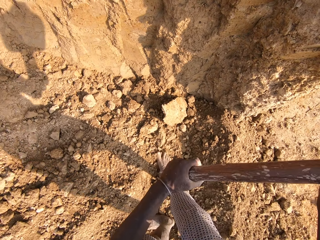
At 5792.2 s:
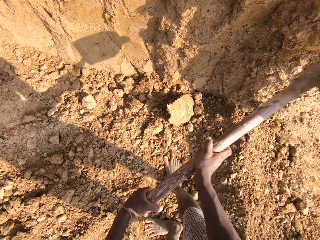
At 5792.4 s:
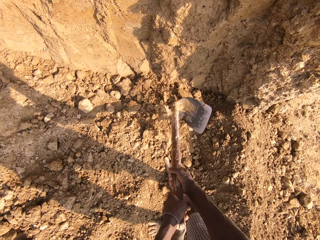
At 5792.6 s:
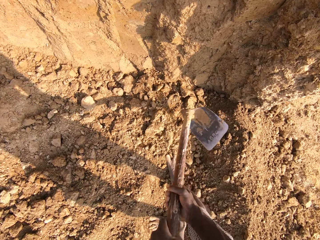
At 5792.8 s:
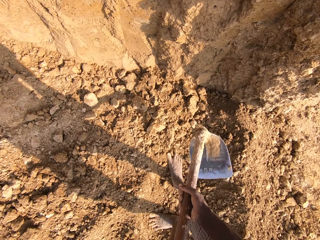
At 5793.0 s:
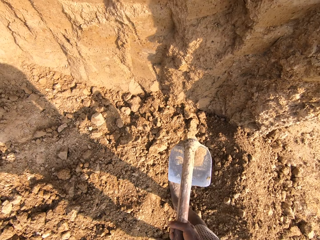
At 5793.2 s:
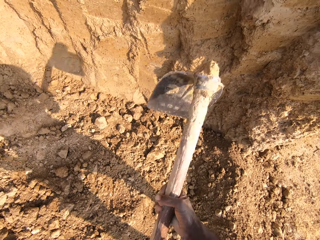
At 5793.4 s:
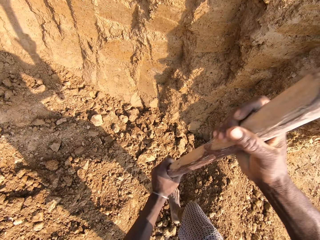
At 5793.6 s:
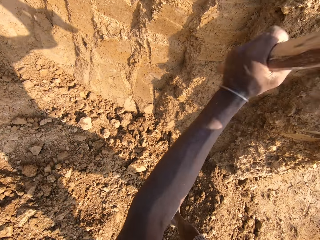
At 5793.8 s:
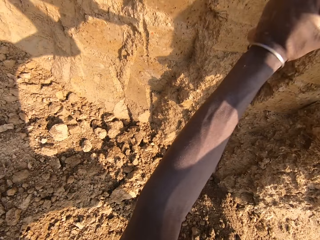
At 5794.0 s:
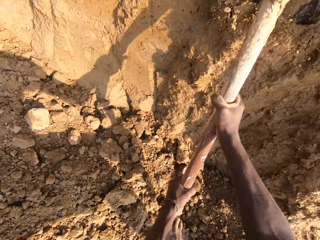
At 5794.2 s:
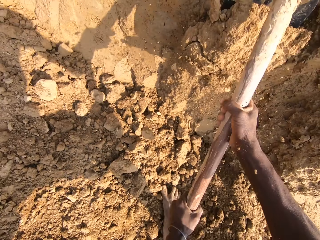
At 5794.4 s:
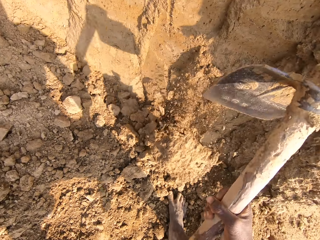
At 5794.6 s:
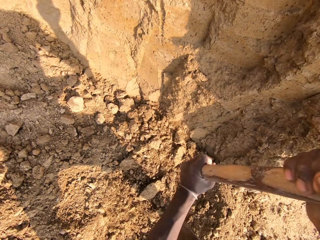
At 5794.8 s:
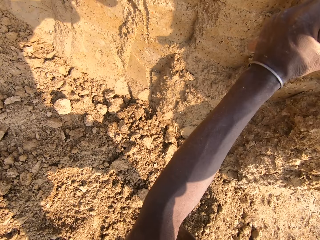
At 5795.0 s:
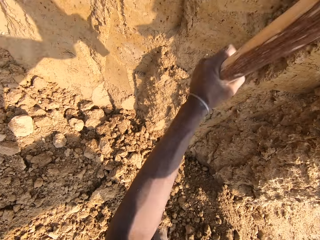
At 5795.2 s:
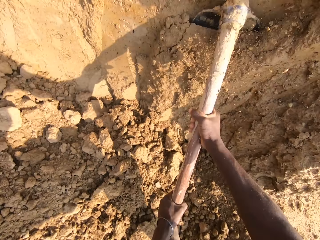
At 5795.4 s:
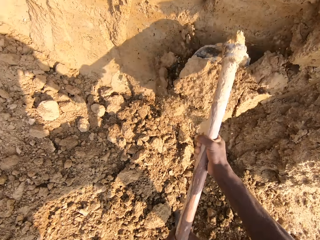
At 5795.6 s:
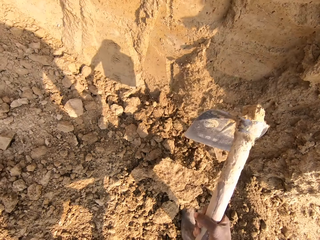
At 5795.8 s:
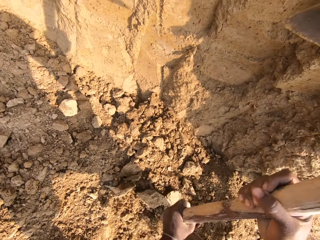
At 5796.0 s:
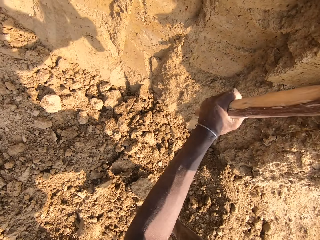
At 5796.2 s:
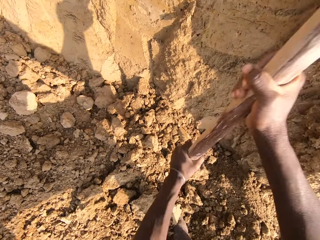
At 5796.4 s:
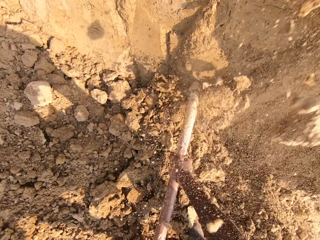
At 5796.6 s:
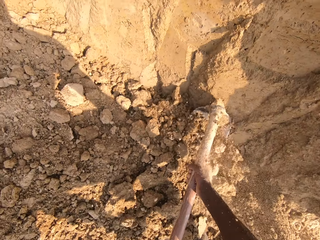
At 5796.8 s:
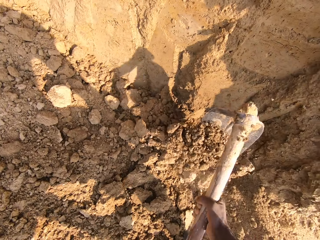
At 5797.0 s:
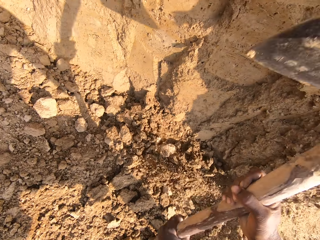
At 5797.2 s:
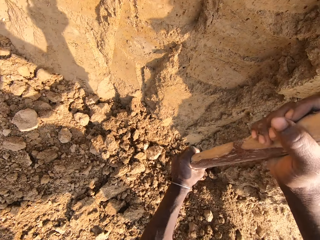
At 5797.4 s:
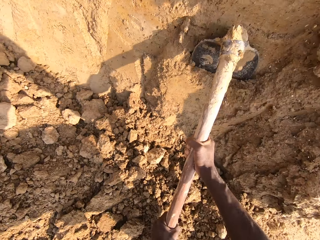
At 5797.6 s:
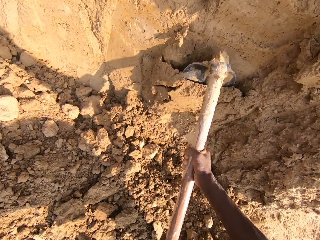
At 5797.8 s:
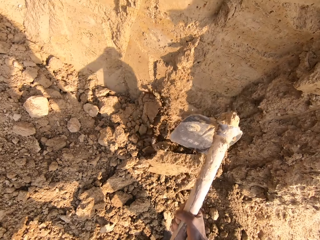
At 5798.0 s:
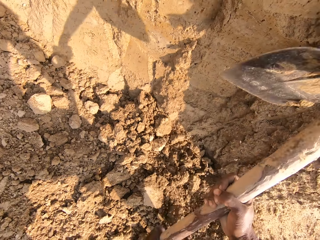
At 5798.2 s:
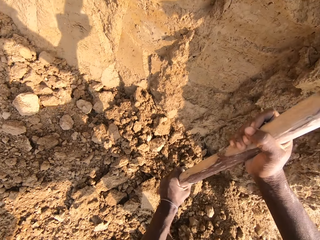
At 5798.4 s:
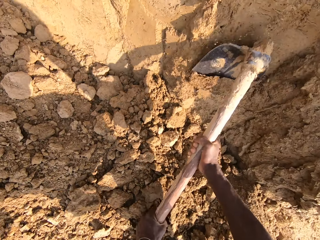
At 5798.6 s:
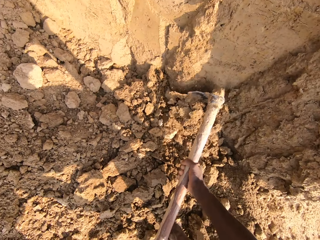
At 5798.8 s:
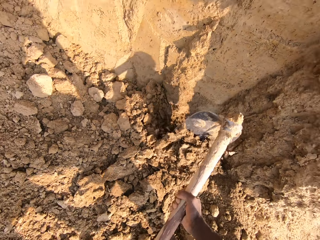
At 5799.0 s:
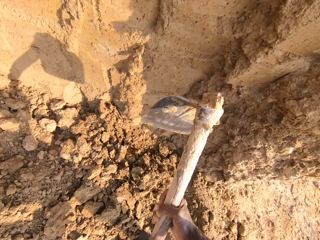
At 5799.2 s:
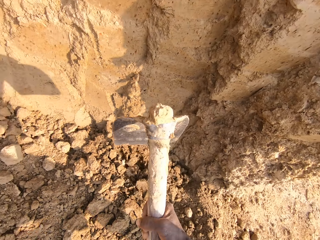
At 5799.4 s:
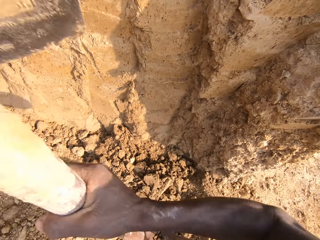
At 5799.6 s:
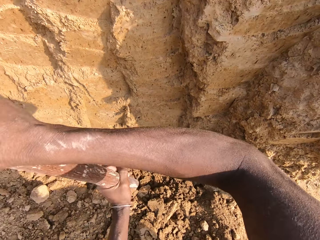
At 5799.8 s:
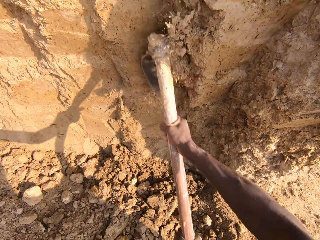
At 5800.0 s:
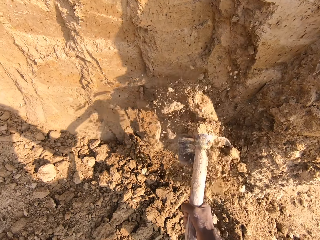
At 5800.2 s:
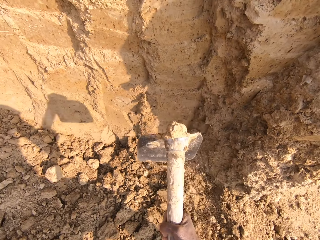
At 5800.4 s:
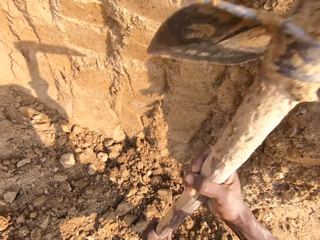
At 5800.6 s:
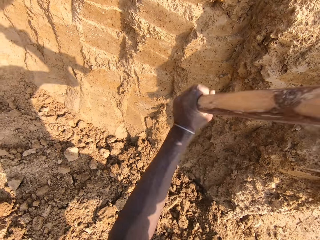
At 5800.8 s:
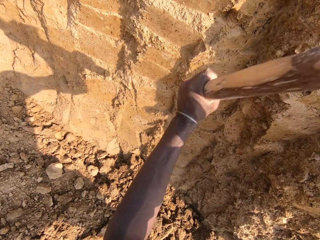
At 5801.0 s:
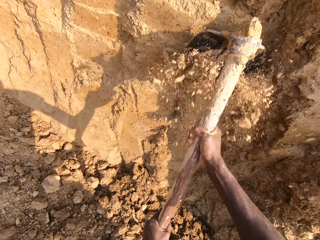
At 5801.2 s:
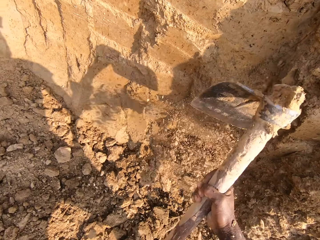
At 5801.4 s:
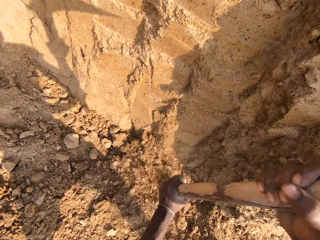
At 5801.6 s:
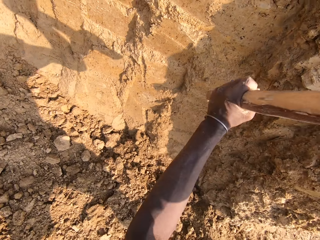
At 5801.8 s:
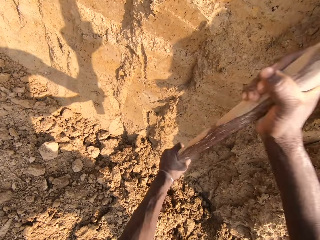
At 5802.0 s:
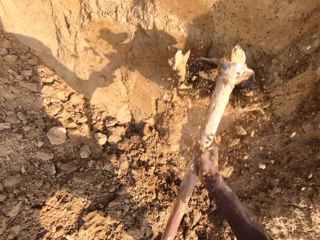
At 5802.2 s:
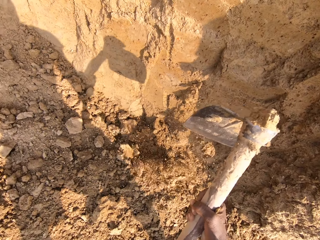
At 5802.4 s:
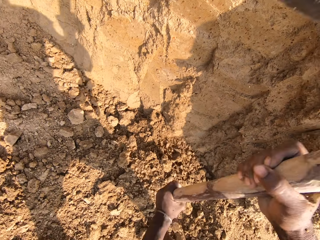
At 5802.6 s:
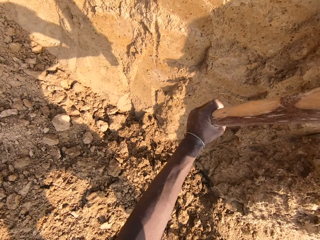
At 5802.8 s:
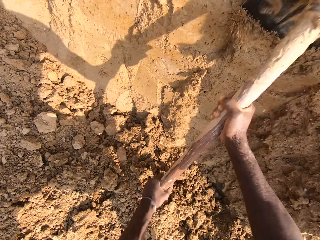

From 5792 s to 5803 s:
The camera wearer moves dirt with the leg. They hit dirt with the hoe. They dig the ground.

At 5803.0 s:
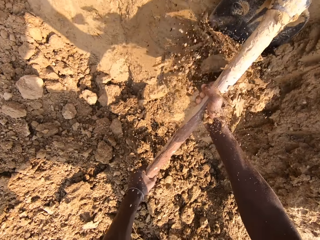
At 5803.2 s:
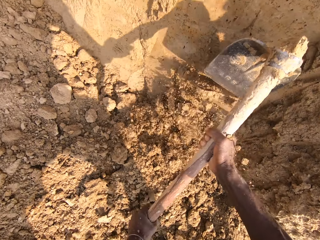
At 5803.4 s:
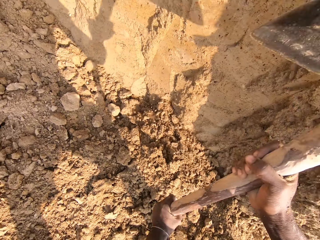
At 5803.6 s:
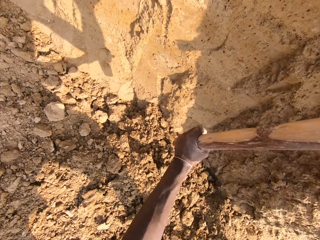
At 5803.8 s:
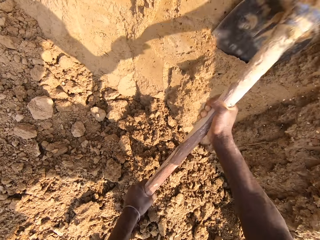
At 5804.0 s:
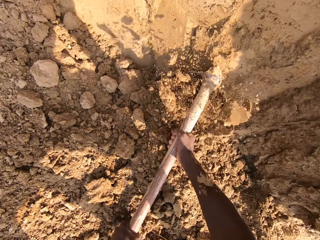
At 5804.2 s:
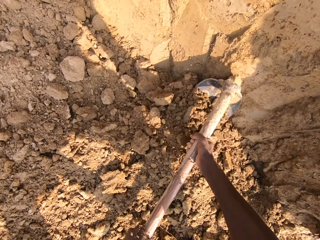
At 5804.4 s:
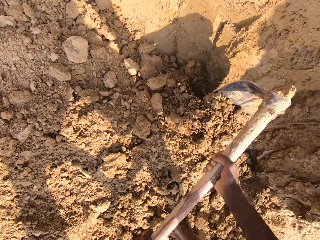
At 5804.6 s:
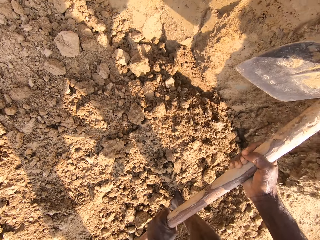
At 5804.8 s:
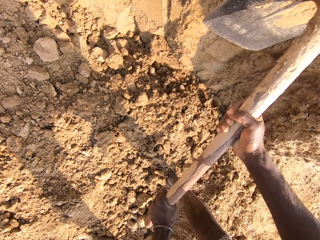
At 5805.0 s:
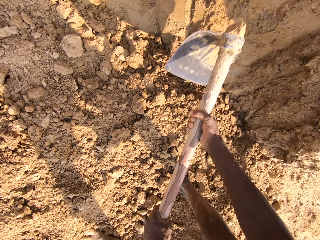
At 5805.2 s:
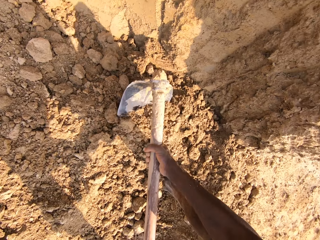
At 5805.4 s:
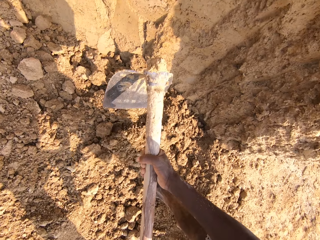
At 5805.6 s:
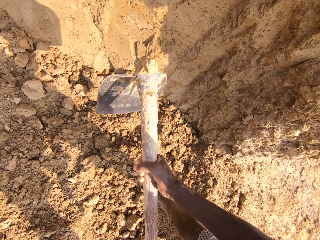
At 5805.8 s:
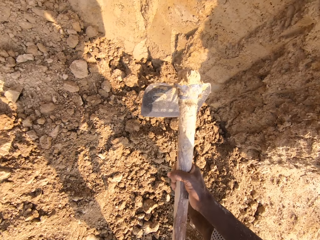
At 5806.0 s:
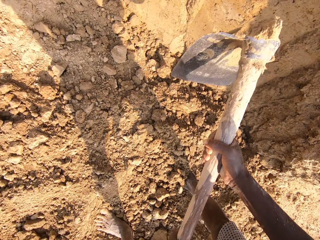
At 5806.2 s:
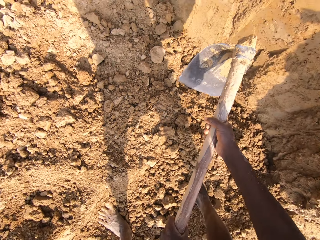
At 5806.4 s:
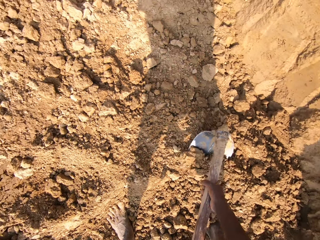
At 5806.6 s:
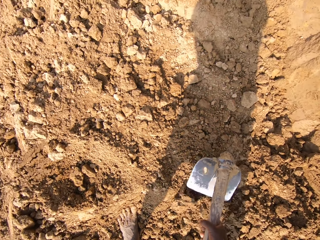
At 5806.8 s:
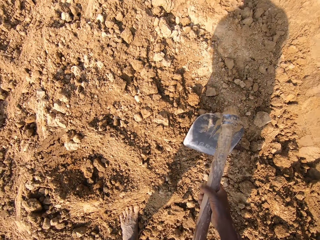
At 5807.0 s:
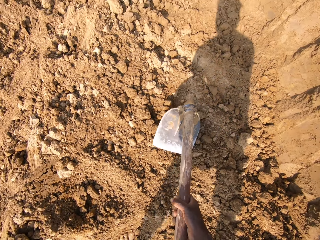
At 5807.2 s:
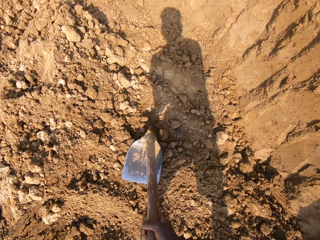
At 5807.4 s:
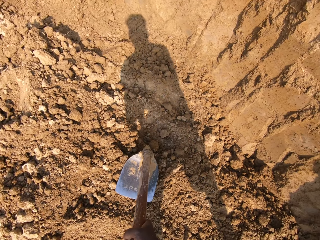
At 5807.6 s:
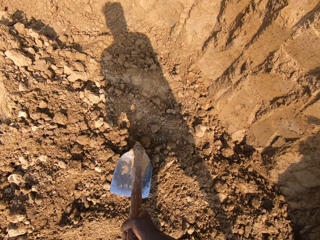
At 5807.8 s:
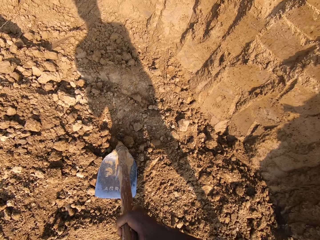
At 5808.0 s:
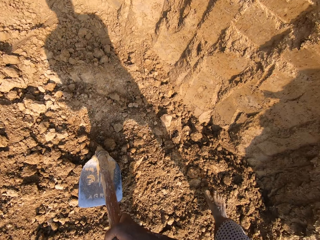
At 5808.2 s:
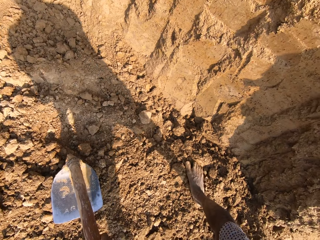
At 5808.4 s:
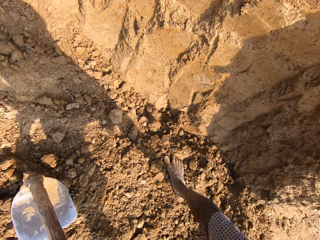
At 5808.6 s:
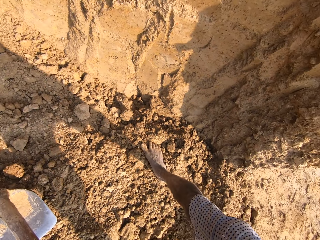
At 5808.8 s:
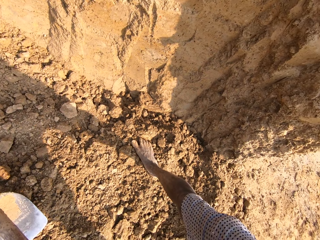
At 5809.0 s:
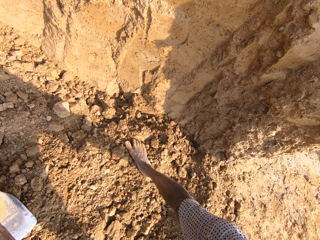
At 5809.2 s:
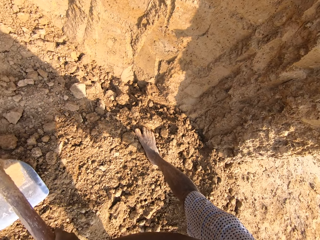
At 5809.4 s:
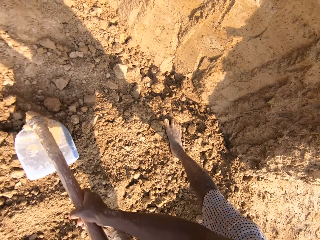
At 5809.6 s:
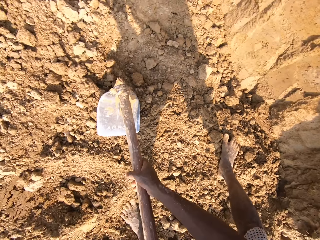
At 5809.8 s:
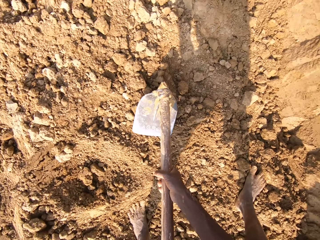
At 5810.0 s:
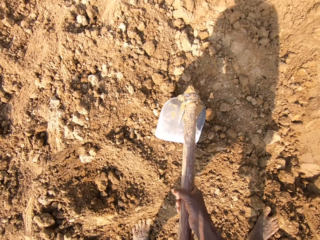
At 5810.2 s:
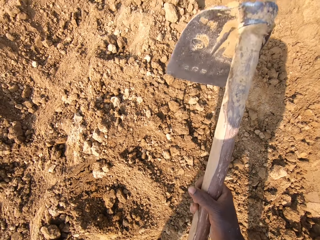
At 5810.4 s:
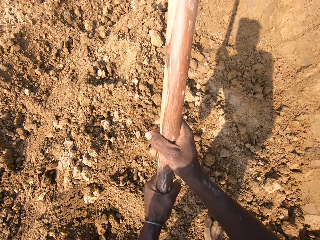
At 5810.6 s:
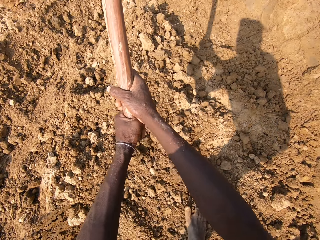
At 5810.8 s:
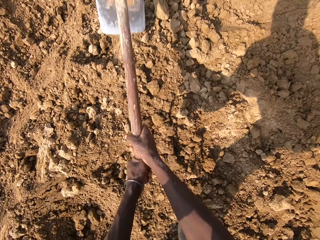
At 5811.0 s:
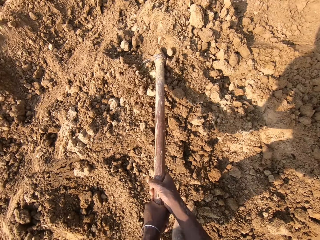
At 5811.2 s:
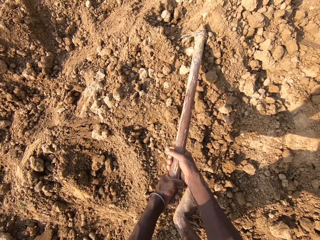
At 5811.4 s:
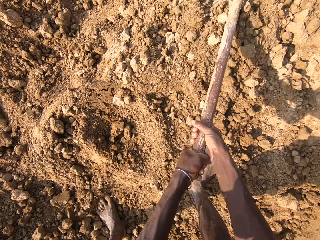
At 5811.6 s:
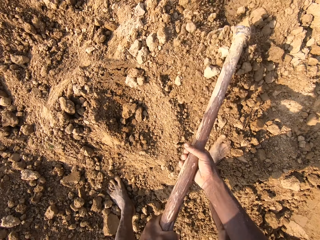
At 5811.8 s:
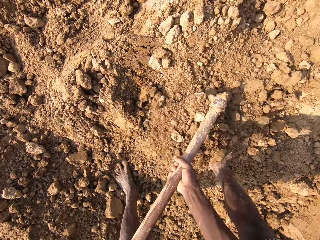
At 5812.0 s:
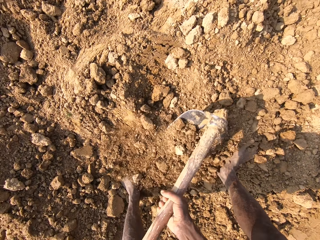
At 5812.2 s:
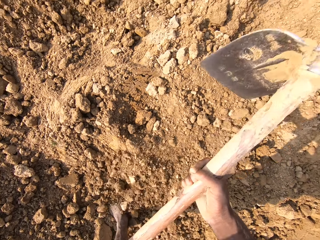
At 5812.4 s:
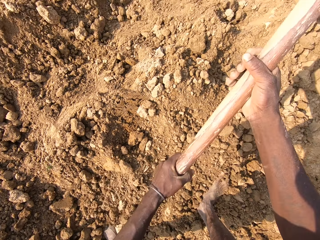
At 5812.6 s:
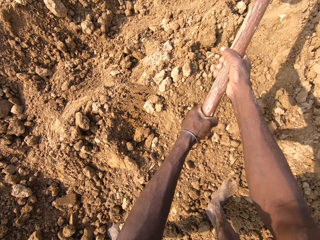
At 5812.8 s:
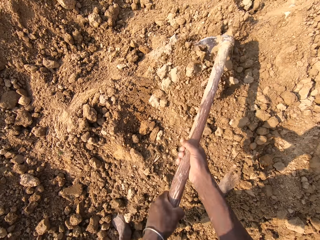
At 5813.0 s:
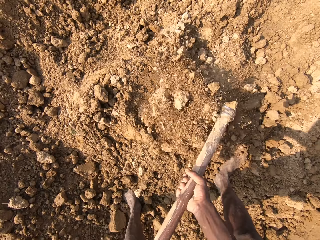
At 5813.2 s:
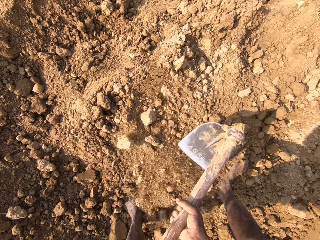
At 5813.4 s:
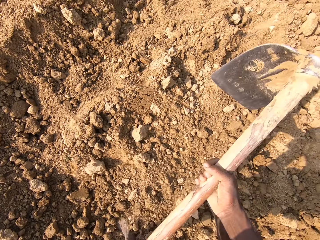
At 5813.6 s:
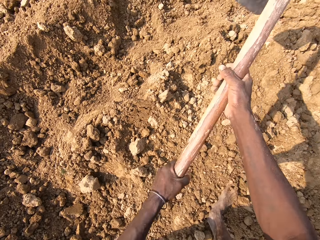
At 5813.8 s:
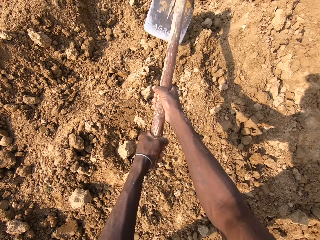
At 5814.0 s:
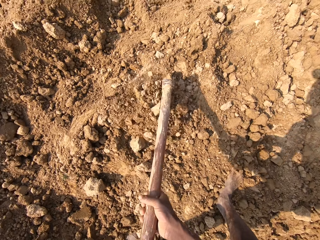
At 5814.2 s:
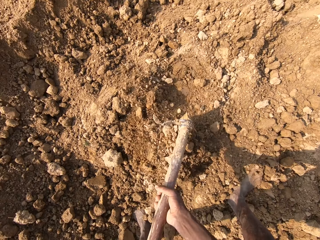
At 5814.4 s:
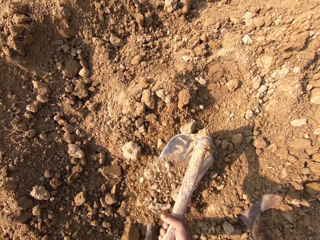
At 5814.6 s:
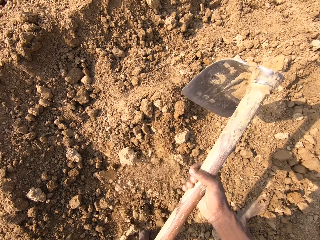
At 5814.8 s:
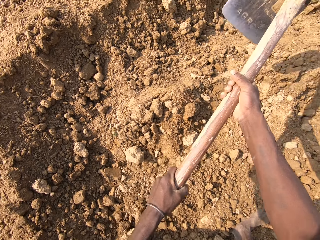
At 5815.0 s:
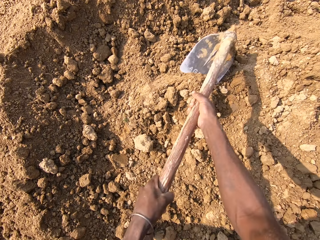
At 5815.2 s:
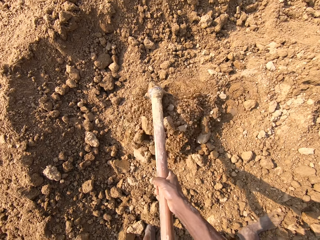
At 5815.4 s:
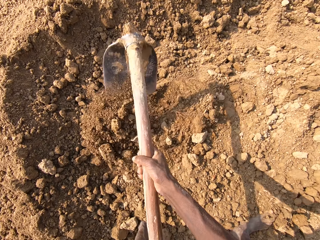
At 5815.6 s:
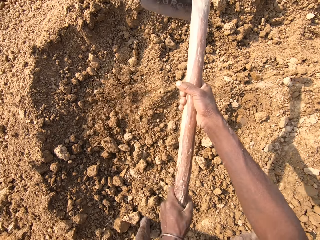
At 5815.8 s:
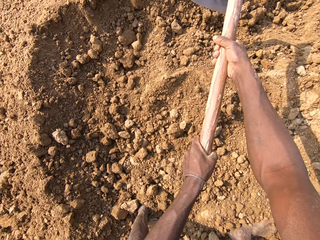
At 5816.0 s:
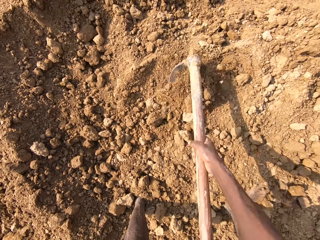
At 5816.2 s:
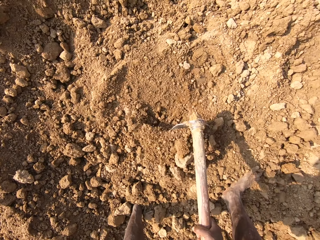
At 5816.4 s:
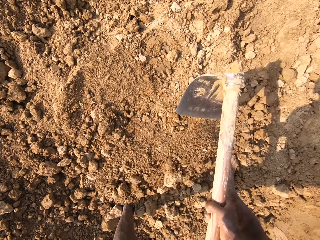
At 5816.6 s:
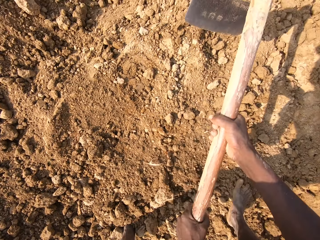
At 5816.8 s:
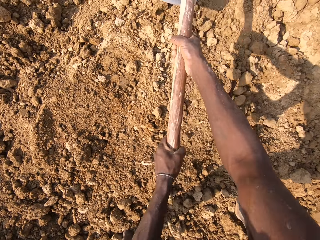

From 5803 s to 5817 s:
The camera wearer digs sand with the hoe. They spread dirt with the hoe. They put the hoe on the sand. They move the right leg. They lift the hoe from the ground. They spread dirt. They dig sand with the hoe.
